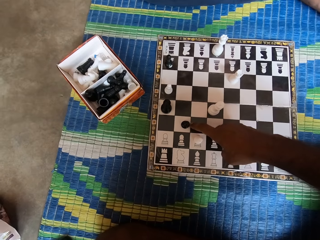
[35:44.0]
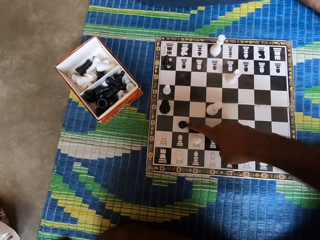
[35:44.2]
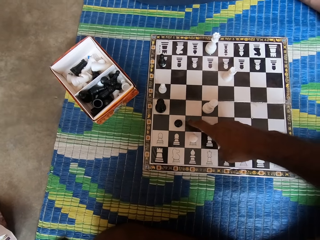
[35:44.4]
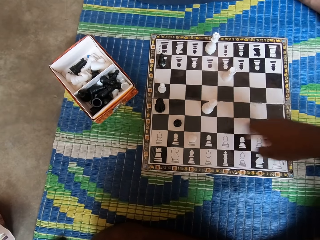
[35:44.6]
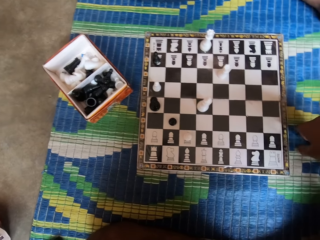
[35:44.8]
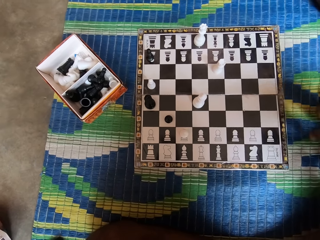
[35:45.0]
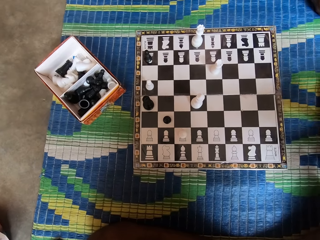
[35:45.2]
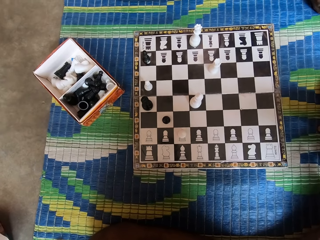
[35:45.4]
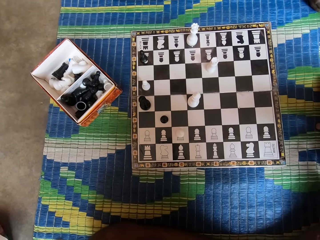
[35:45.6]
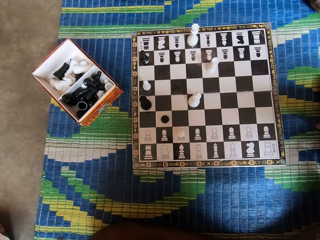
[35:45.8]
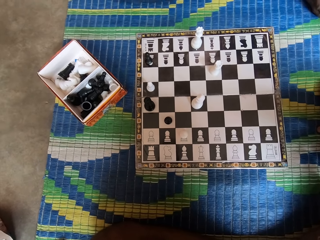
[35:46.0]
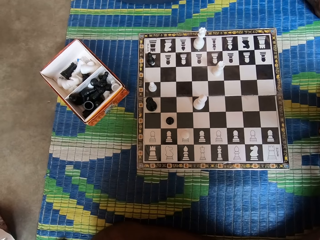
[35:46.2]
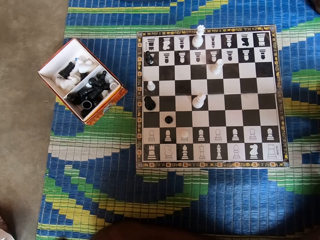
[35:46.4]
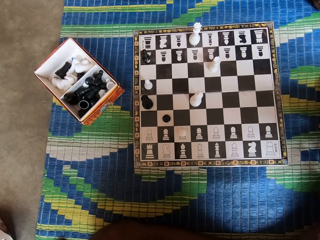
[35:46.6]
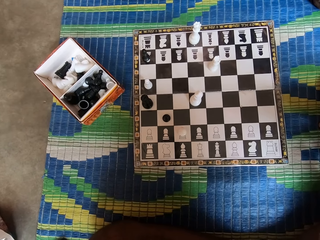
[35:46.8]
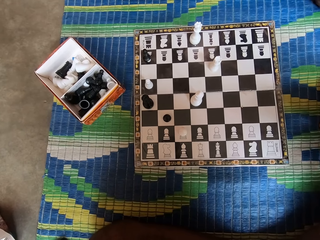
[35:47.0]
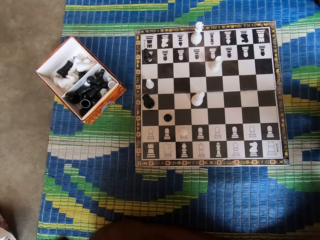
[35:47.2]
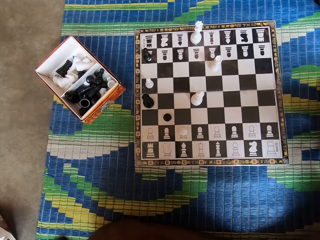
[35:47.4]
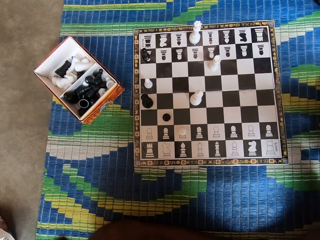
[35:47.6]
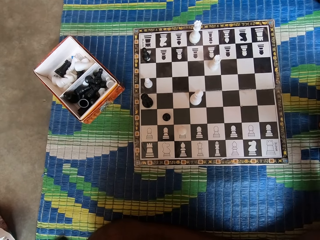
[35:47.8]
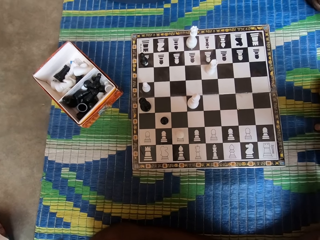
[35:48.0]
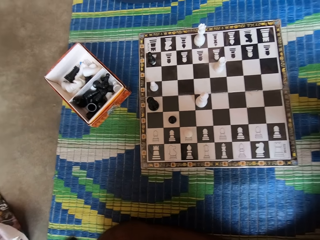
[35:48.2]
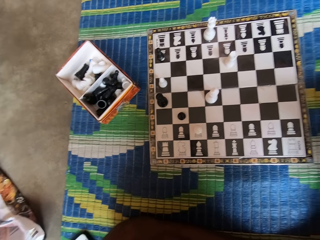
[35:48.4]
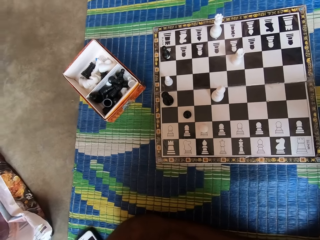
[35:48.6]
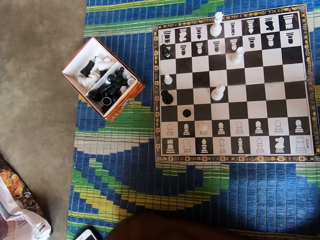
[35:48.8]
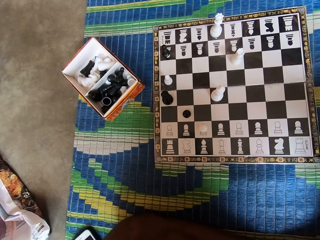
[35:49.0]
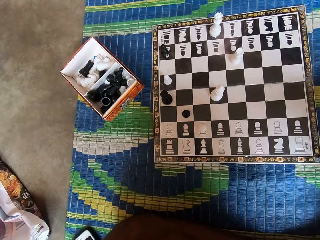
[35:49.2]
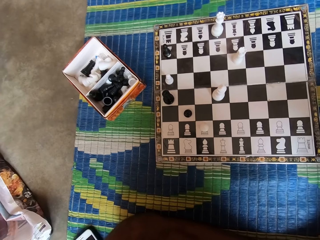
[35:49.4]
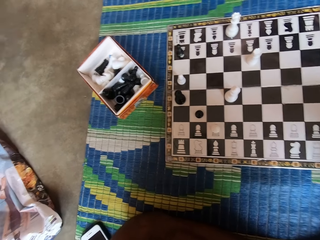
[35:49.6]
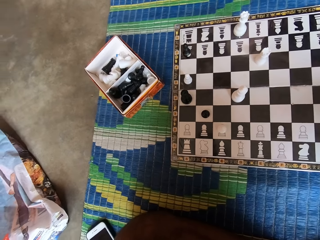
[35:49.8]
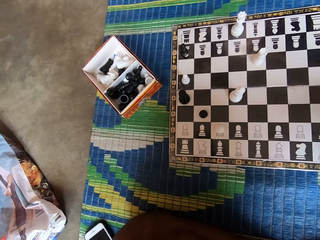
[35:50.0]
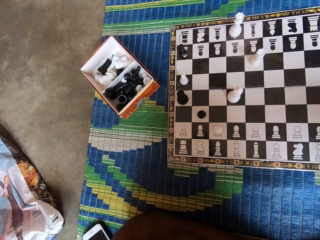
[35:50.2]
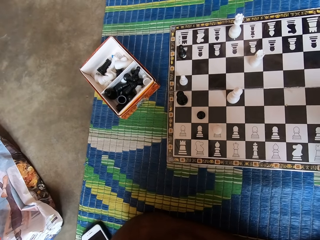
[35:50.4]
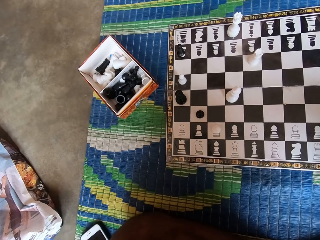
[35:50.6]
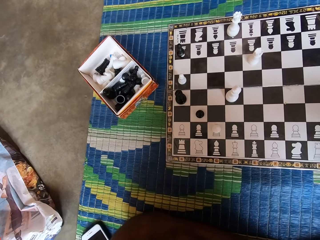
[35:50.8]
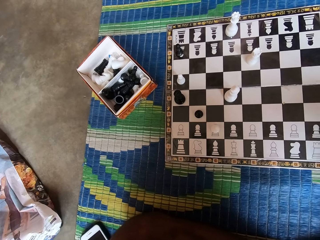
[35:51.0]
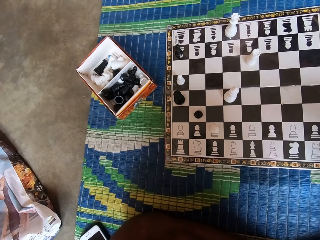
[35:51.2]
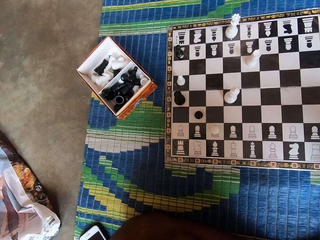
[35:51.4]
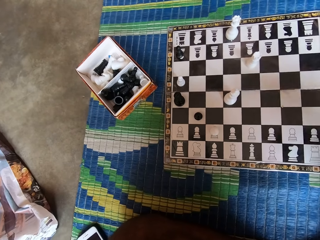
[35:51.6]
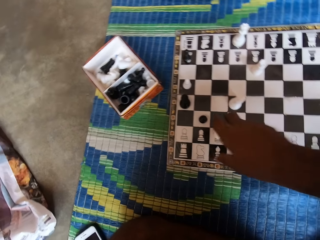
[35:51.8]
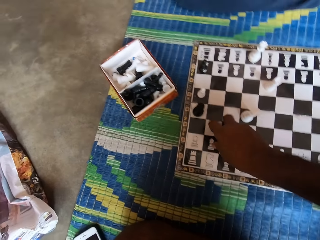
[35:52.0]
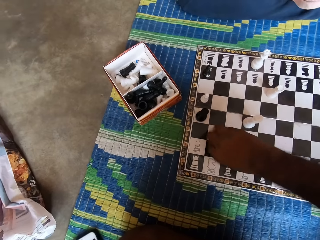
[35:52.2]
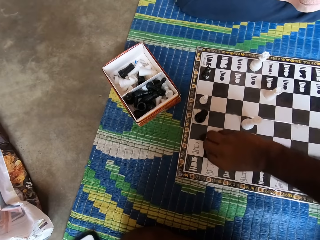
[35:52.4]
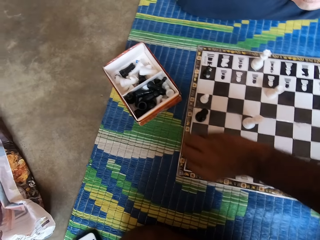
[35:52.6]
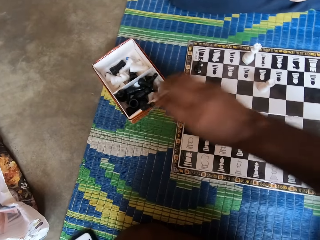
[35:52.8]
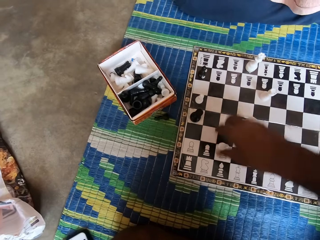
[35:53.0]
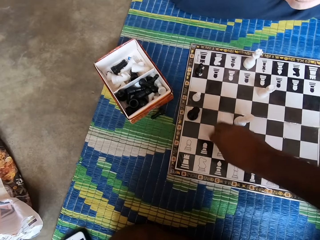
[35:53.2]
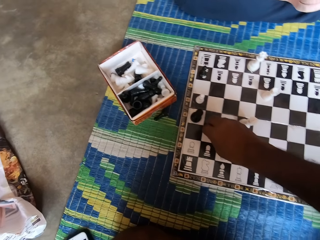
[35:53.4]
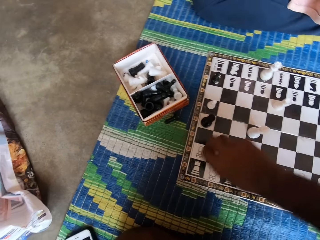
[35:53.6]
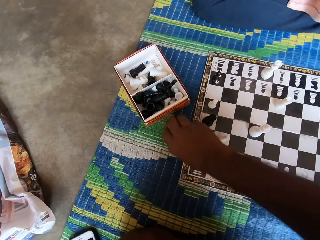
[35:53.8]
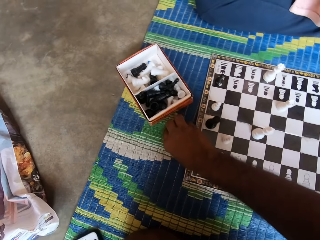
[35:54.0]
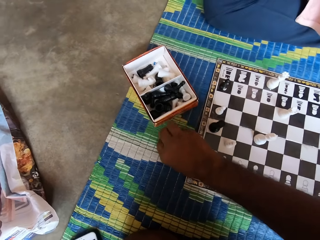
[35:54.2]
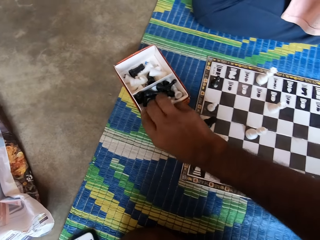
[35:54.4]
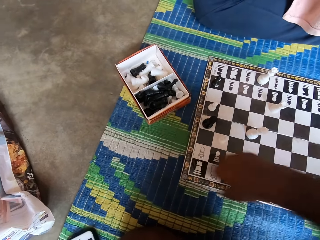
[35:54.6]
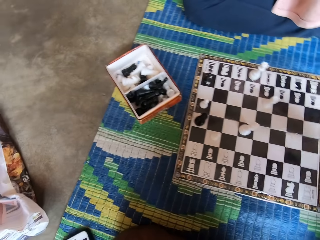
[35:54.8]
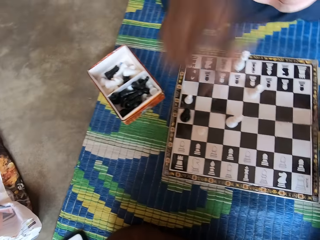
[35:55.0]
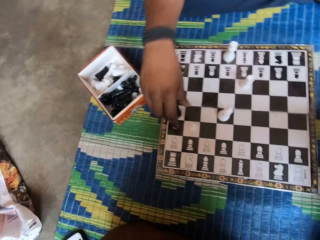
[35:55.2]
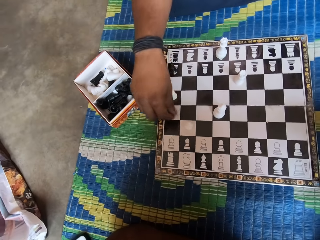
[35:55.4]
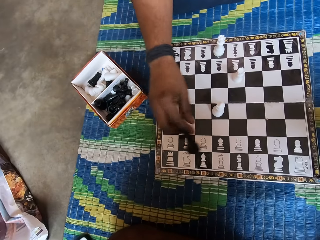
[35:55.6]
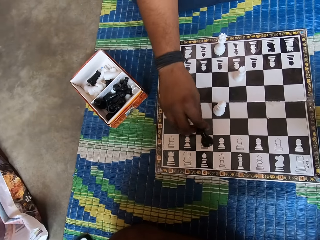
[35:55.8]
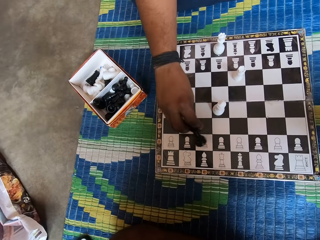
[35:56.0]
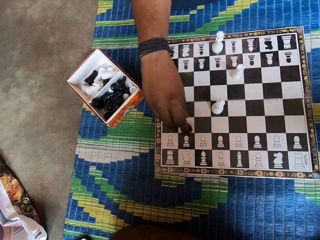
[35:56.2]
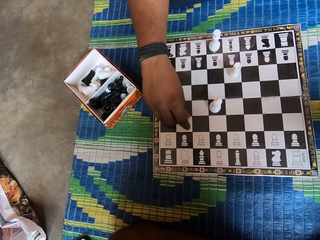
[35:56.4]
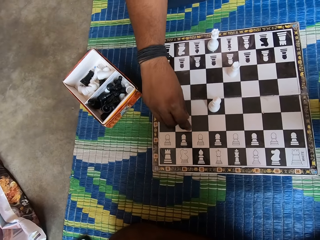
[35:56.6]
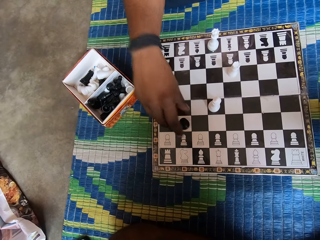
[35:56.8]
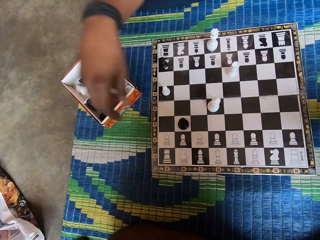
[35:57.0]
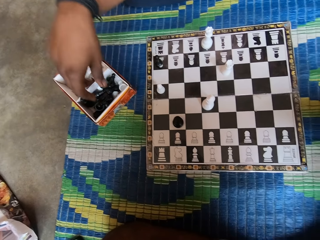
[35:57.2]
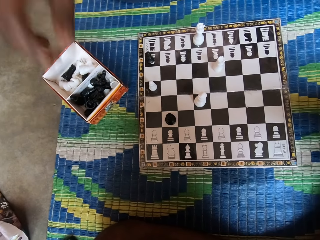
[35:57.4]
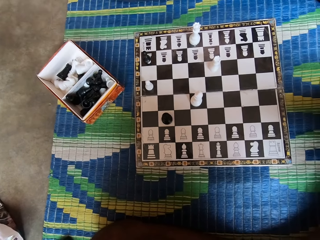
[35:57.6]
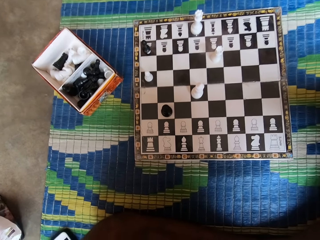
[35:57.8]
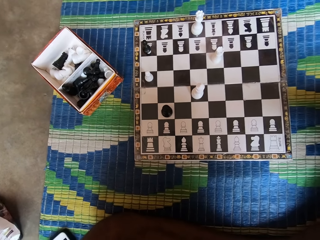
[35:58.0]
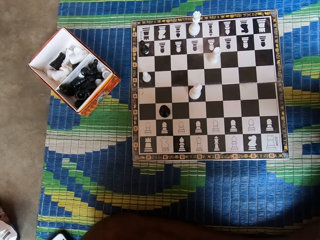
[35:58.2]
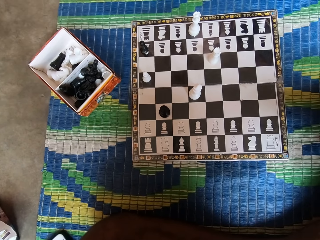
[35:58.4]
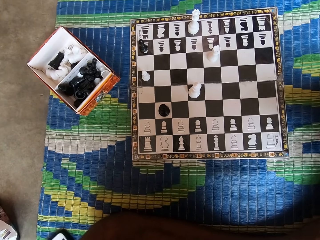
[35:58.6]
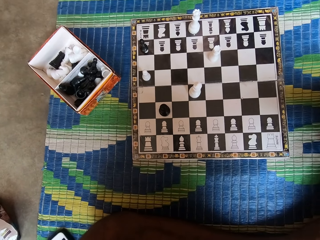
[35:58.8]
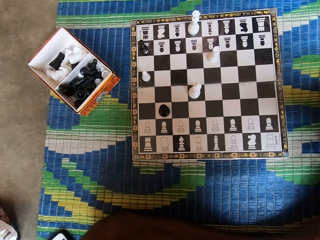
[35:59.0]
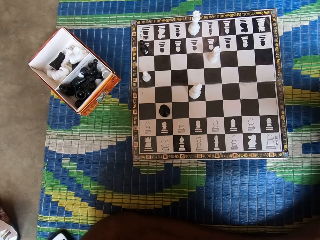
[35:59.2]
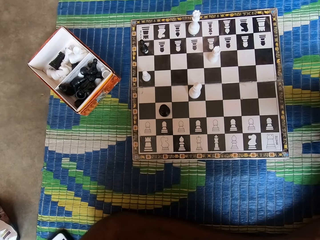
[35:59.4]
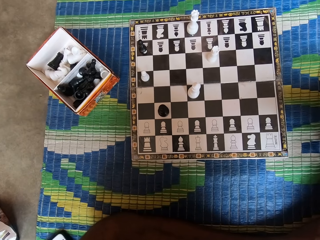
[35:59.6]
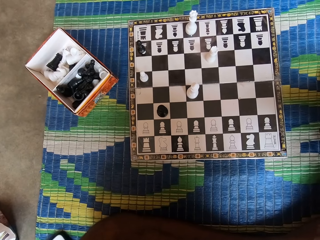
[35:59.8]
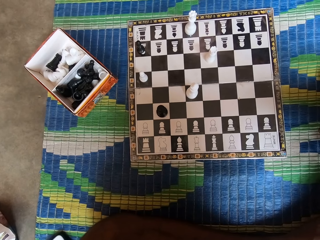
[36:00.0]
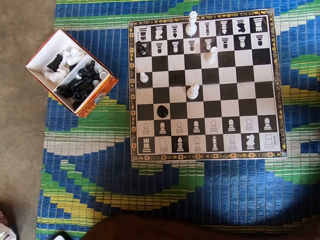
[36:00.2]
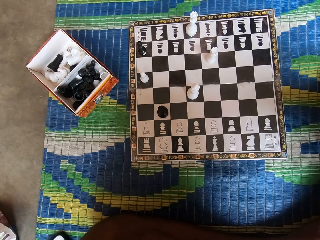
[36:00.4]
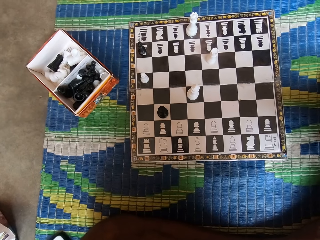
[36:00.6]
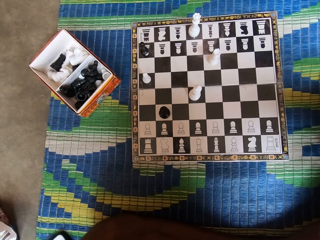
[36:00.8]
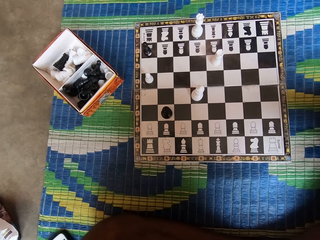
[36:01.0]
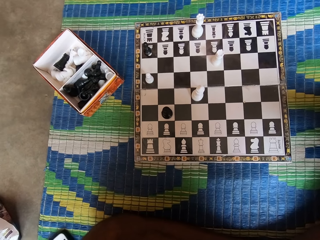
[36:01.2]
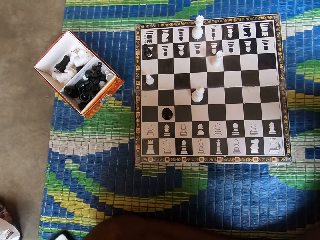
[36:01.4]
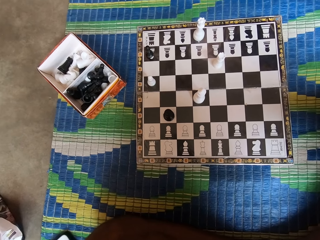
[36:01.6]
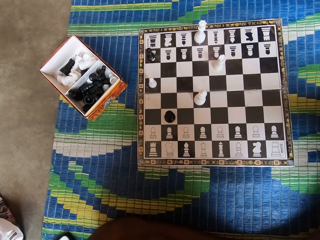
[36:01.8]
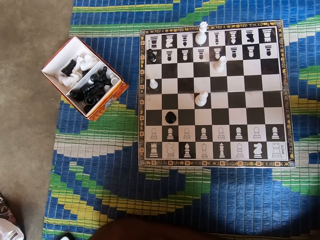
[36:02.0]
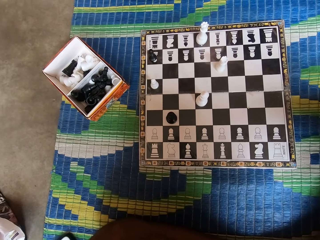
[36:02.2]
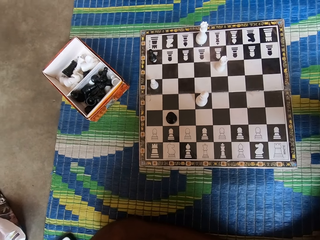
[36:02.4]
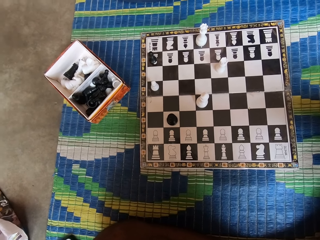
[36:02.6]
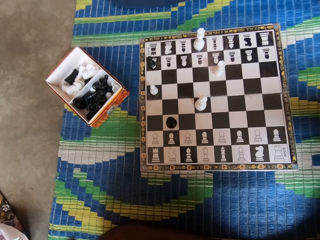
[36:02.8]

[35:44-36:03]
The camera wearer points at the chess board. He moves the chess piece with his finger. He holds the chess piece and moves the chess piece. He drops the chess piece on the mat beside the box. He holds the chess piece. He picks up the chess piece on the mat beside the box. He drops the chess piece in the box. A man holds the chess piece, lifts the chess piece, picks up the chess piece from the chess board, moves the chess piece, puts the chess piece on the chess board, and drops the chess piece inside the box.

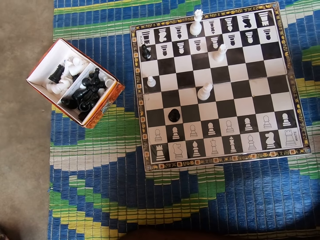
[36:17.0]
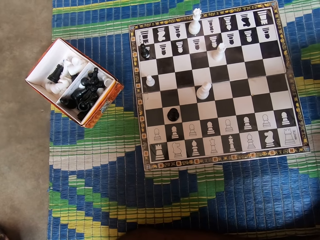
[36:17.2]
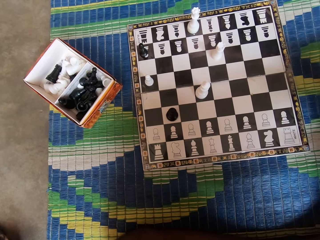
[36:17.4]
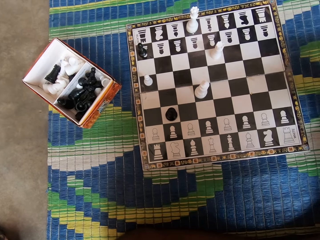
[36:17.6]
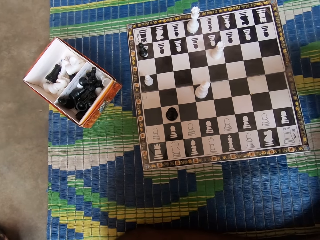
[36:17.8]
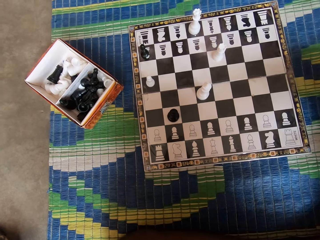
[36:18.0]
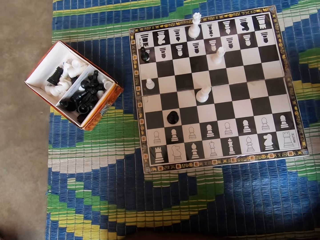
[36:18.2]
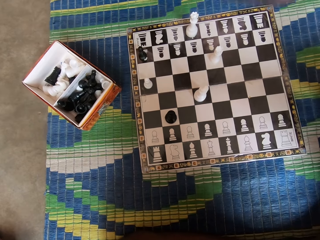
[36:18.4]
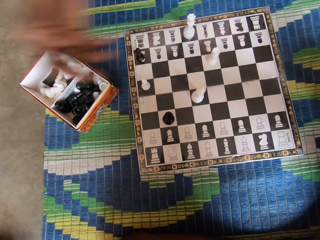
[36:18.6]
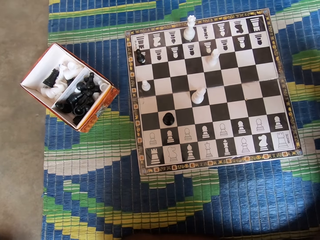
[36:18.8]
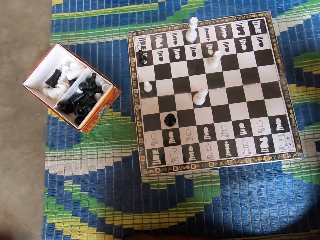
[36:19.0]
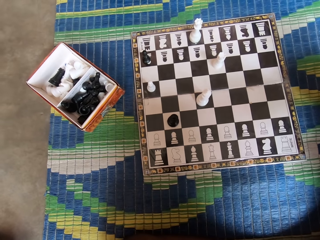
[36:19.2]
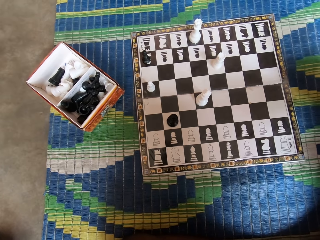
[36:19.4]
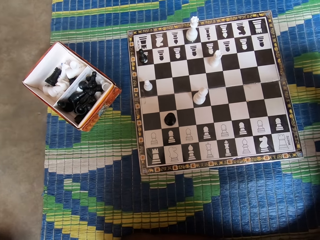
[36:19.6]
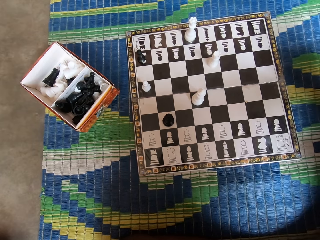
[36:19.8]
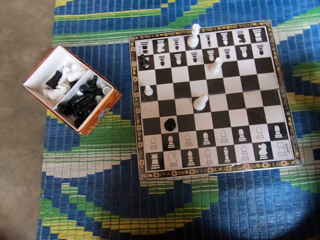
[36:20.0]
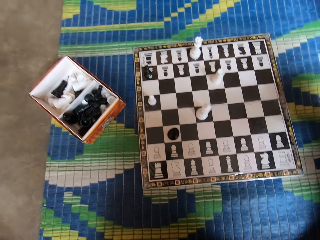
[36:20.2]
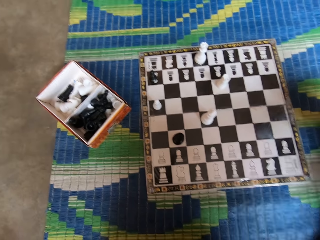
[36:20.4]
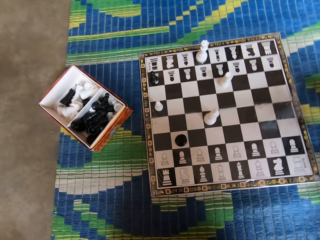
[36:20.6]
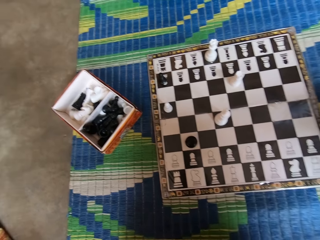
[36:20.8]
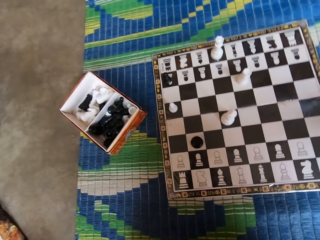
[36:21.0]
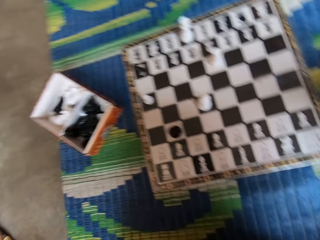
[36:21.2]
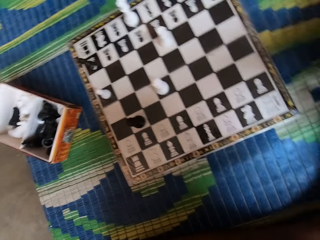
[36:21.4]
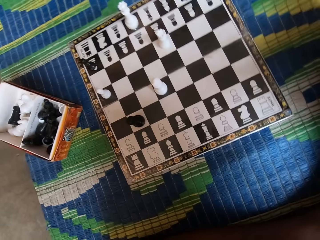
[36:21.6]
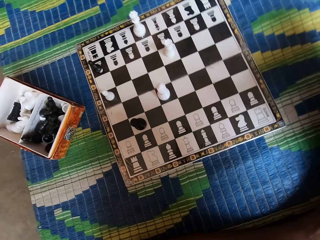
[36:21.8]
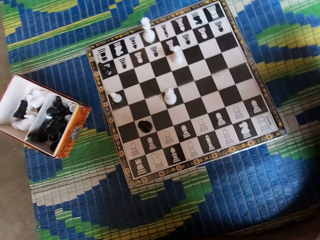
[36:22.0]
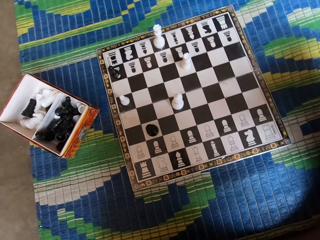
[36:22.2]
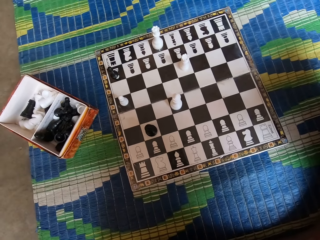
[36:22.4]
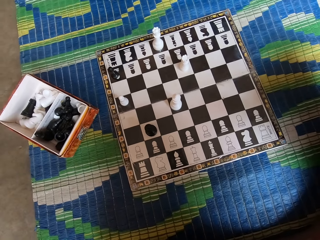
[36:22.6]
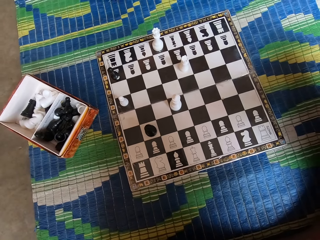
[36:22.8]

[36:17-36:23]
A man moves his hand over the chess board. The man talks.
